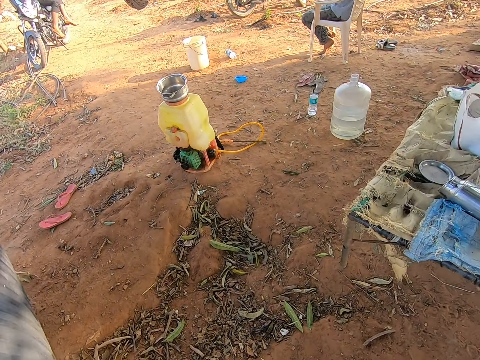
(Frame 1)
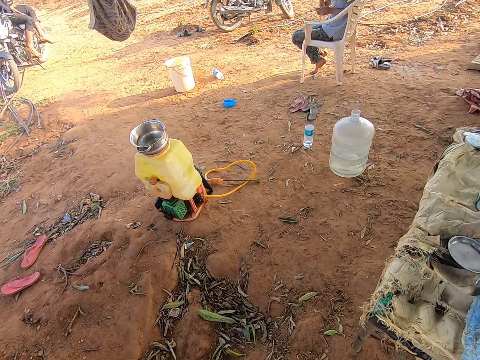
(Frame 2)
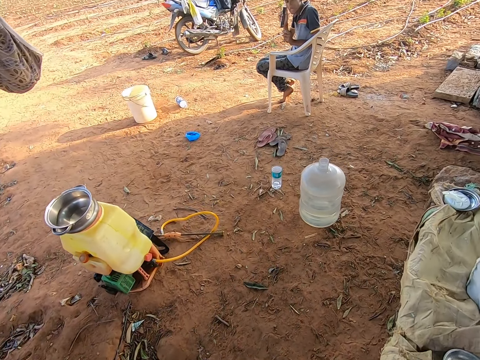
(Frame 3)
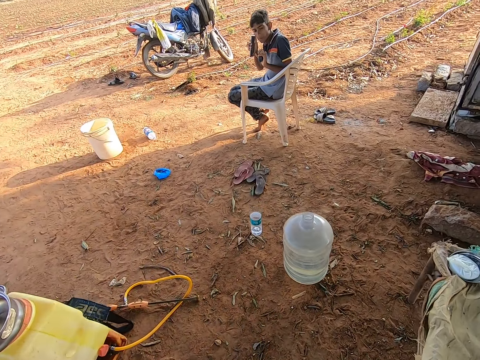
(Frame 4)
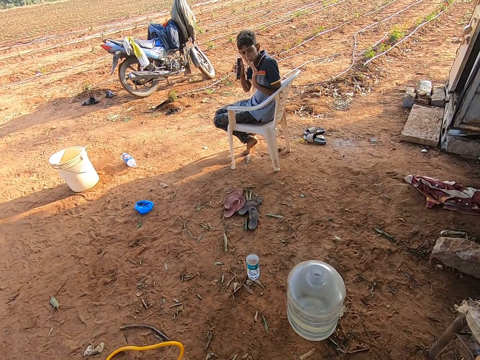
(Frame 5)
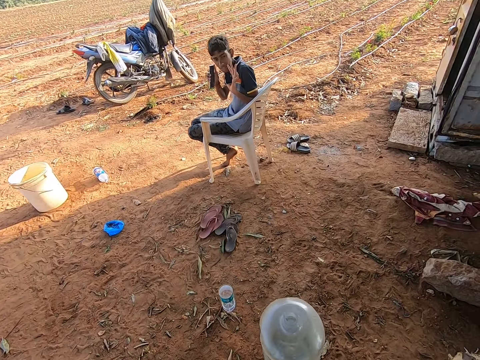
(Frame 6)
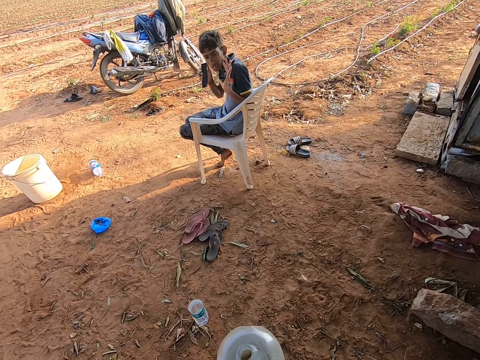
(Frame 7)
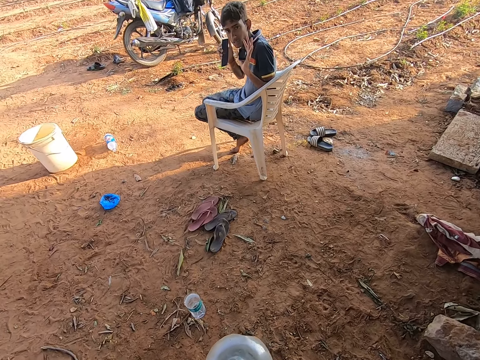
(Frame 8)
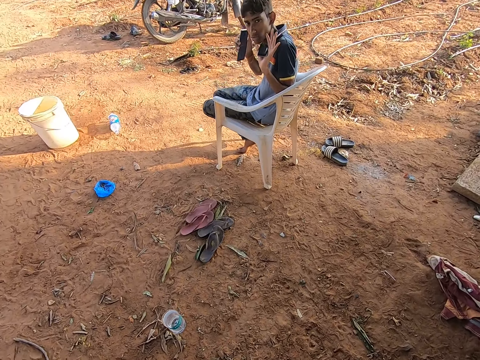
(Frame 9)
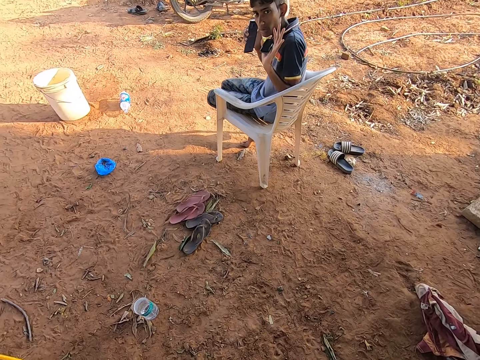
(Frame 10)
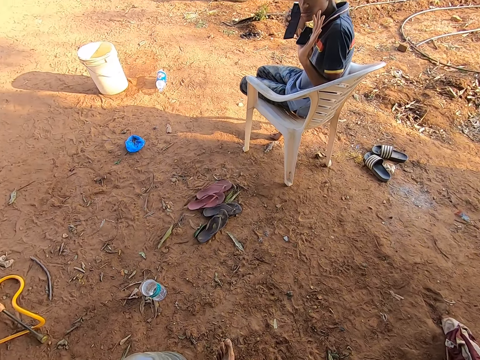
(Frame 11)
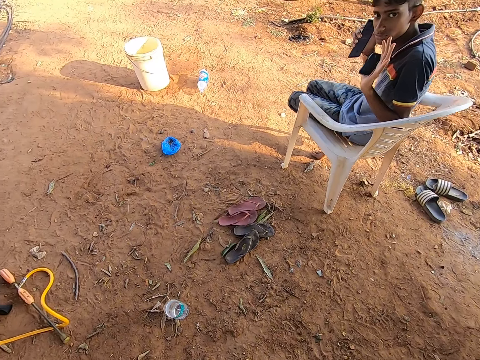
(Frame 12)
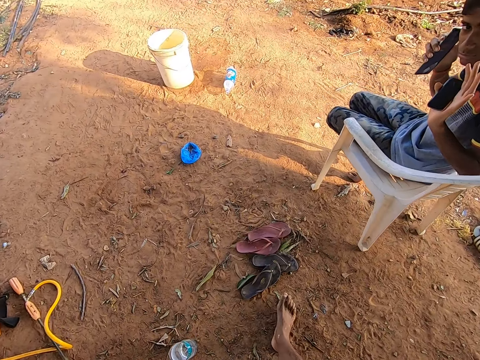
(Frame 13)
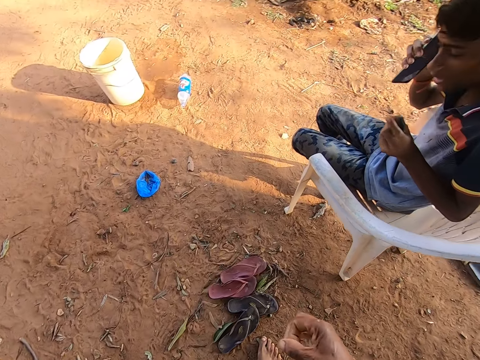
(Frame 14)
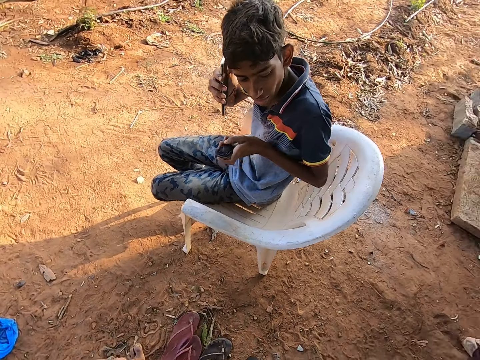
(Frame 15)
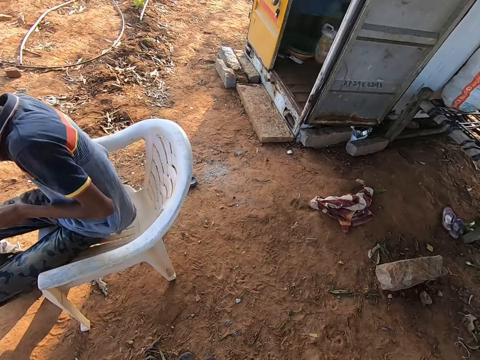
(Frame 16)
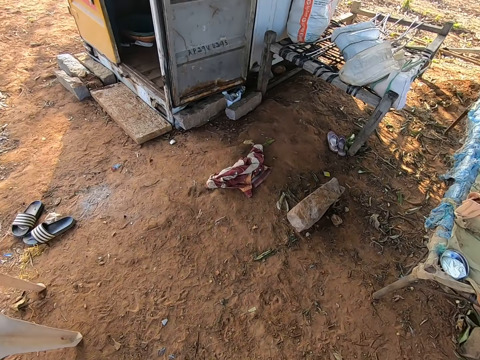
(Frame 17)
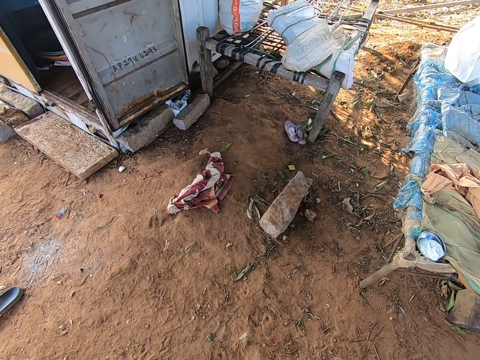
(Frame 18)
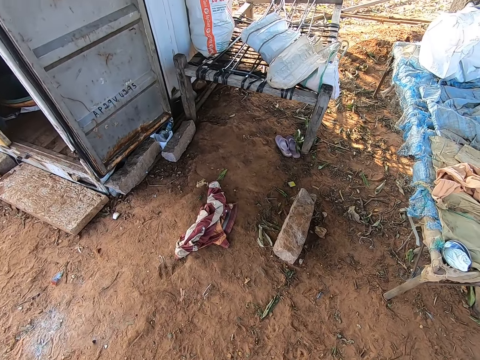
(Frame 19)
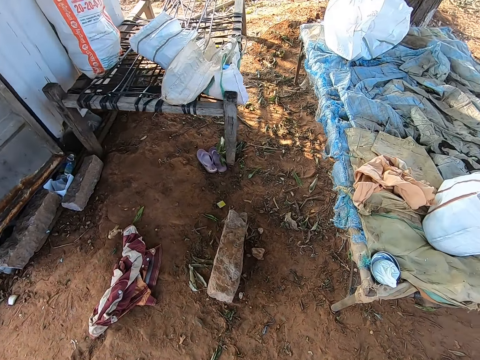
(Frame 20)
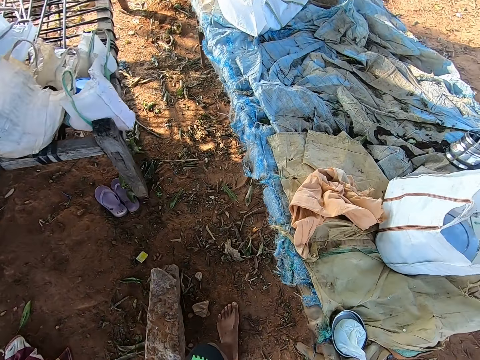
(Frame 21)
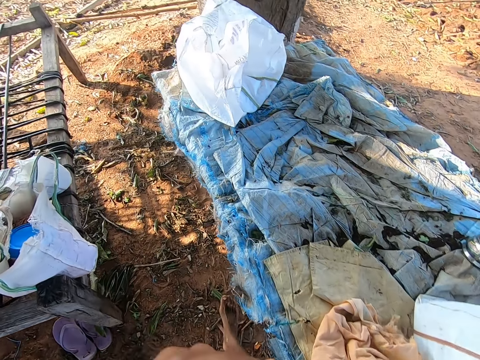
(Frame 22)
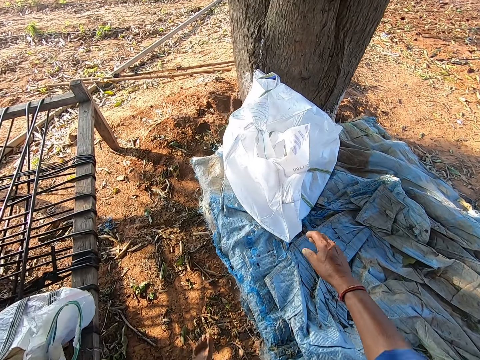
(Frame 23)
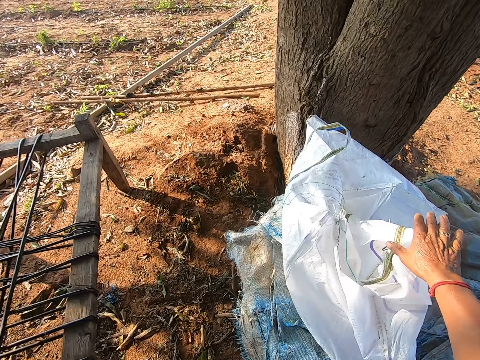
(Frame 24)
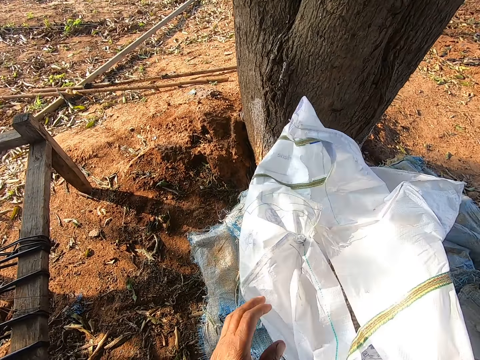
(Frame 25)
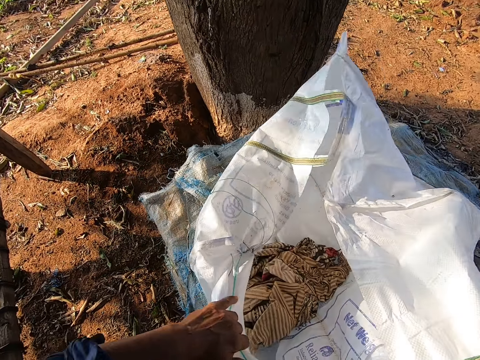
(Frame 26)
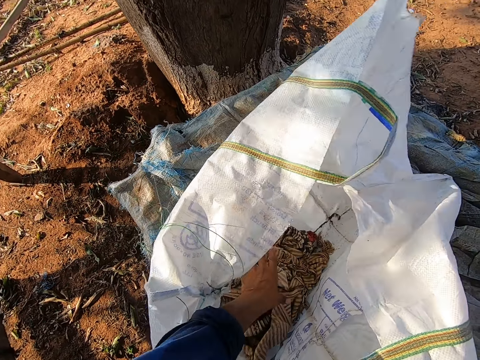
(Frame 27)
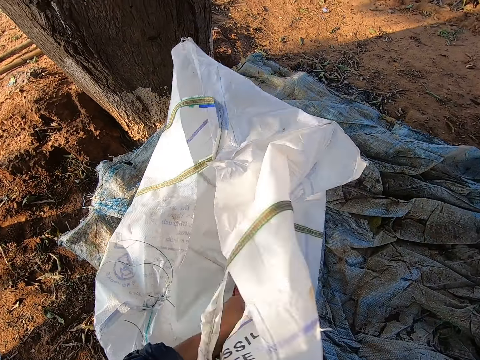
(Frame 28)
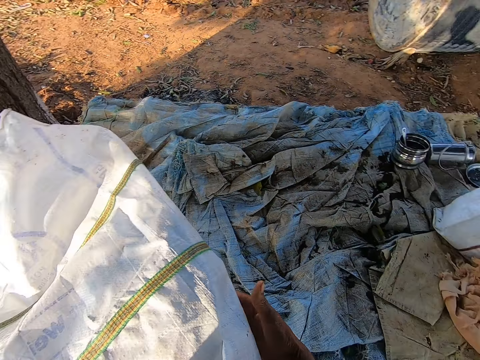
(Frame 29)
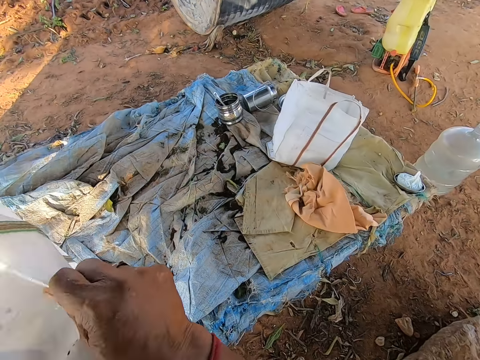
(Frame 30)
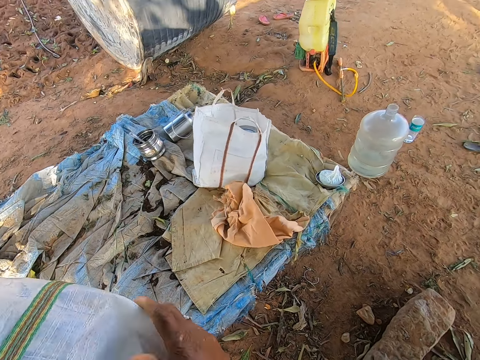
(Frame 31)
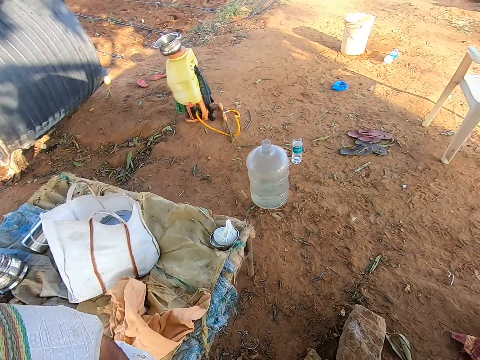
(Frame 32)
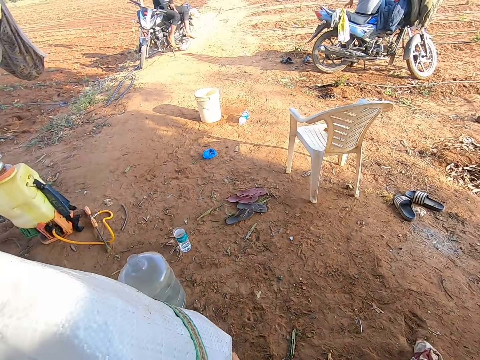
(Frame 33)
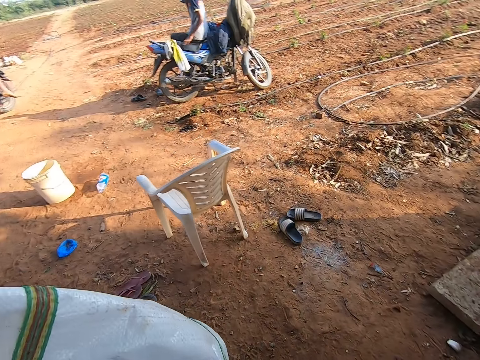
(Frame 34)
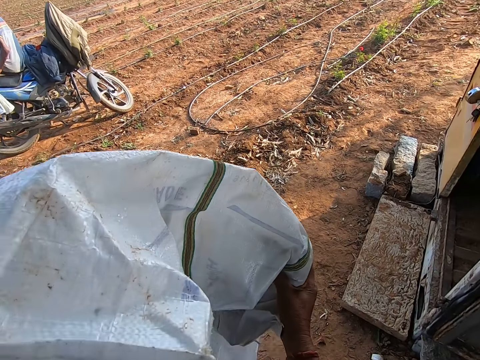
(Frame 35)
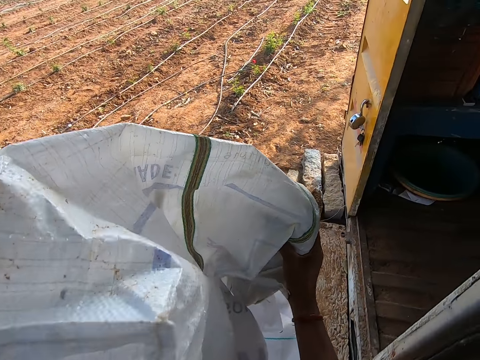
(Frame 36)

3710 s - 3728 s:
The man talks on the phone. The camera wearer walks. He picks up a sack bag from the bench with his hands. He opens the sack bag. He takes out a piece of cloth from the sack bag with his left hand. He carries the sack bag. He walks.

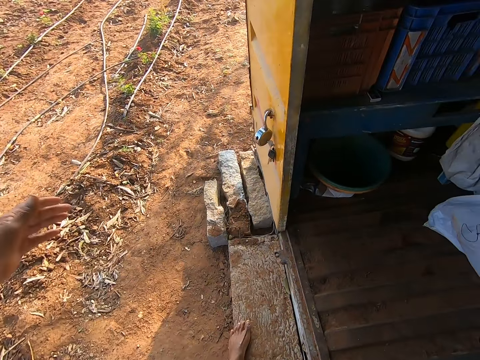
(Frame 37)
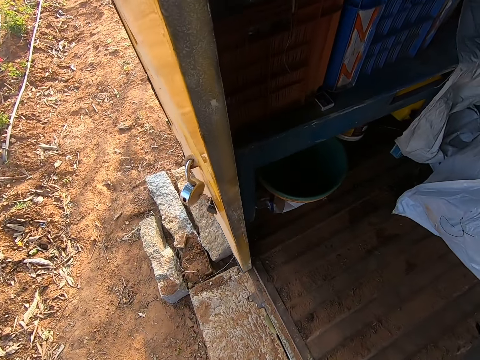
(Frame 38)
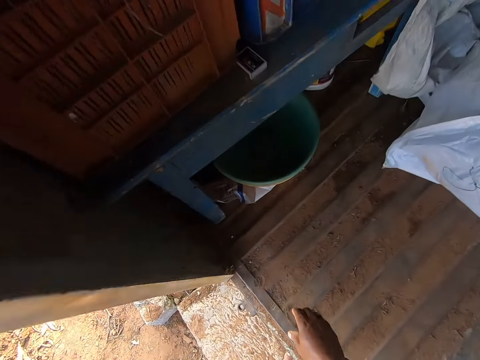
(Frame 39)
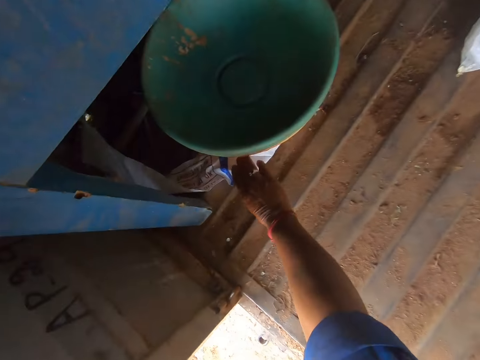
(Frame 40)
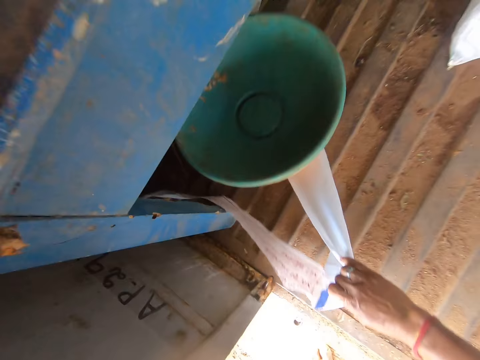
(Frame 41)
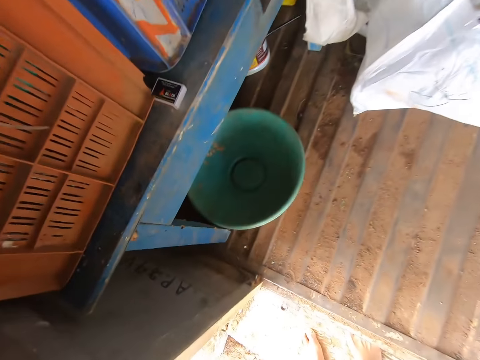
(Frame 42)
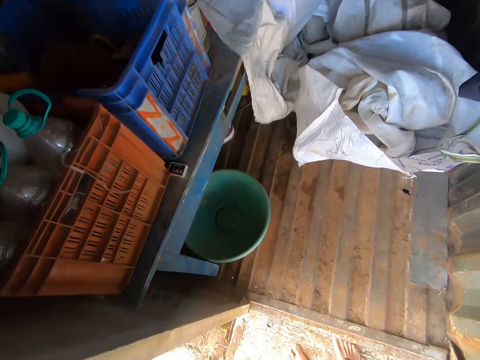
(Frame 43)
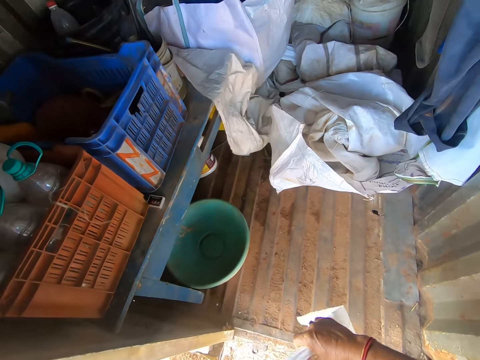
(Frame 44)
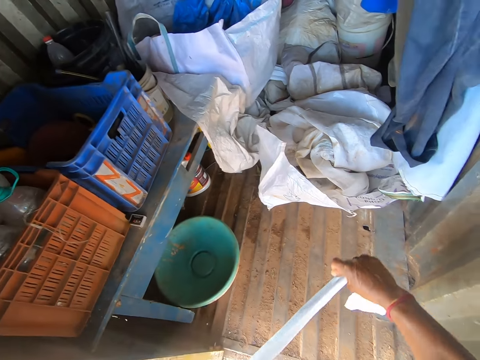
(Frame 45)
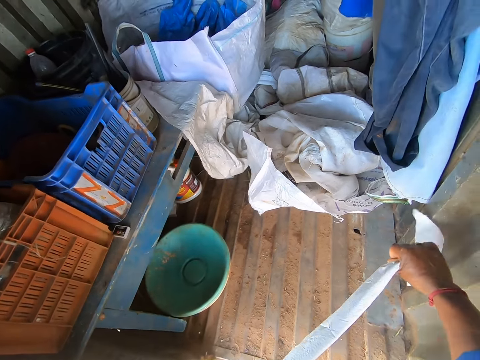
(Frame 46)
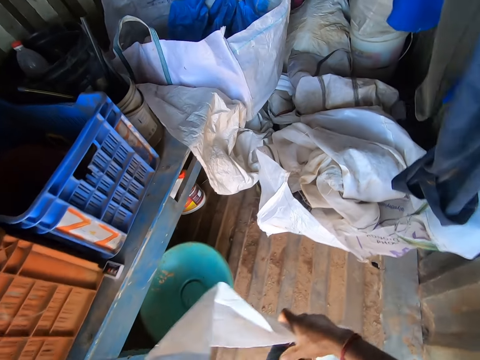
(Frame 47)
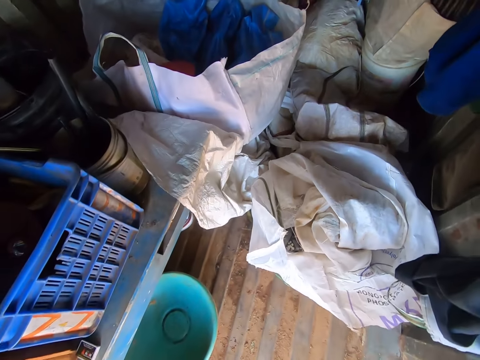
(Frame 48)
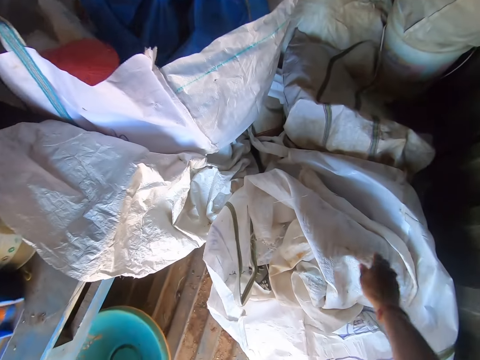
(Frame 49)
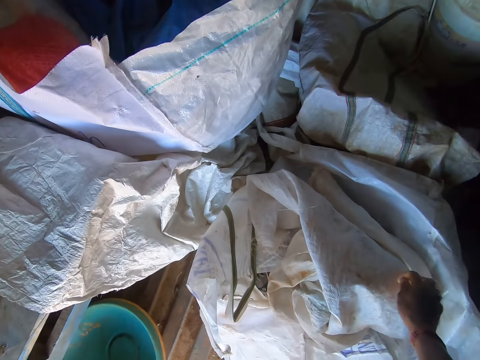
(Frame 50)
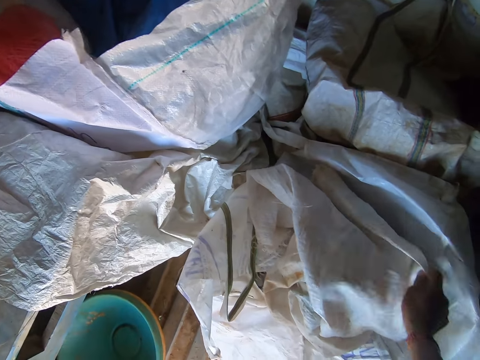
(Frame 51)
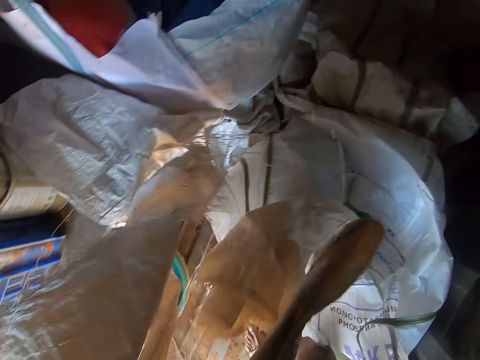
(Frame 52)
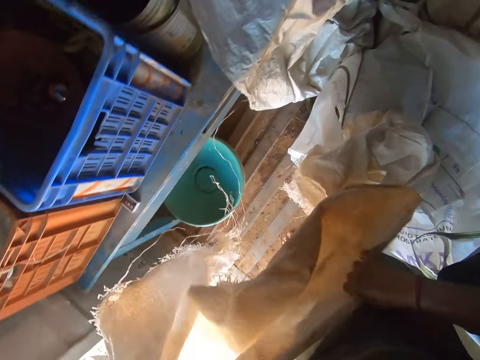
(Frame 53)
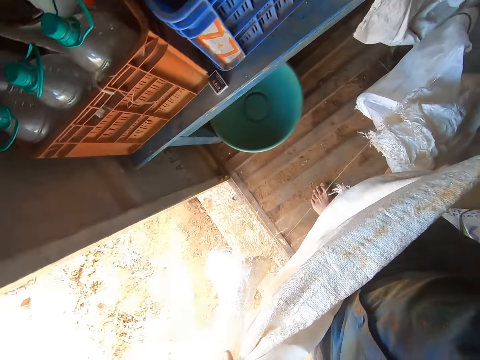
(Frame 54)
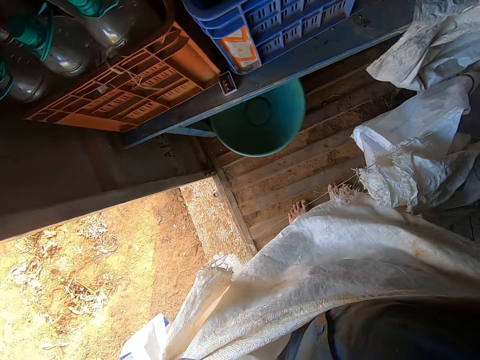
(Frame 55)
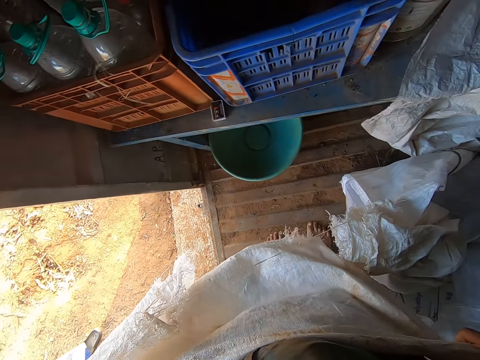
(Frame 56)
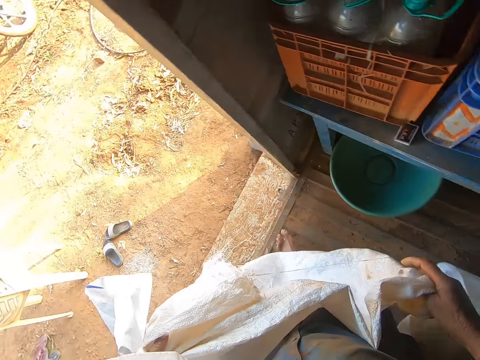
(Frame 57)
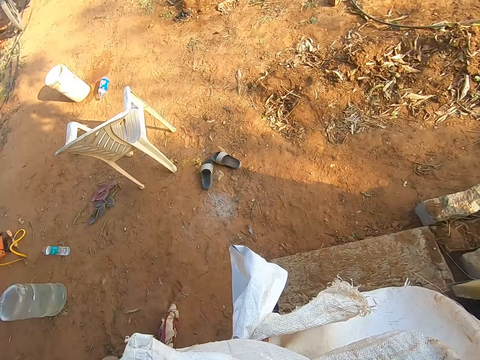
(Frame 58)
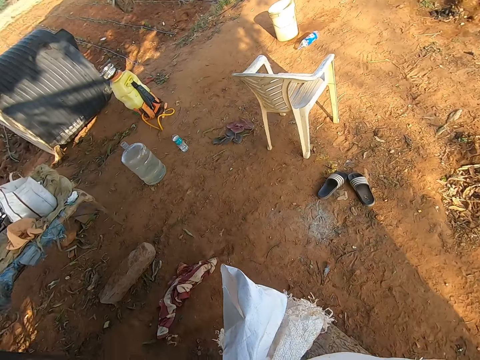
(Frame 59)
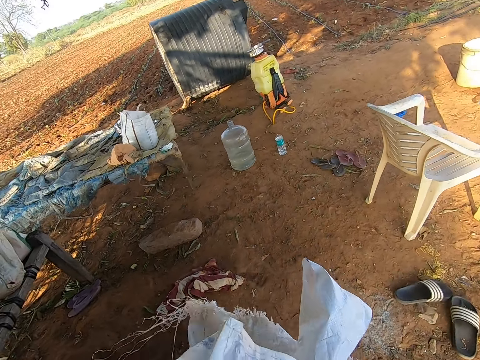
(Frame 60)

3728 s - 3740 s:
The camera wearer holds the sack bag with his left hand. He pulls a piece of woven polypropylene from the floor with his right hand. He stretches the woven polypropylene with his hands. He looks around the store. He picks up a sack from a bag with his right hand and stretches the sack with his hands.
